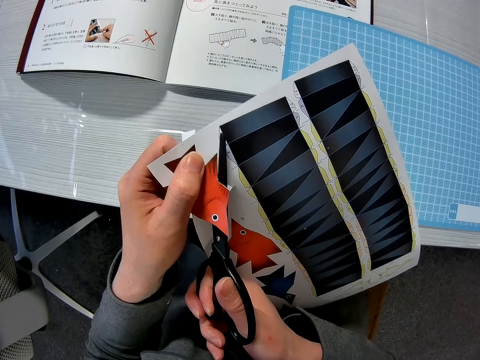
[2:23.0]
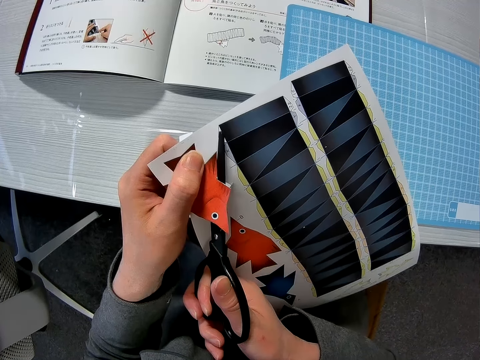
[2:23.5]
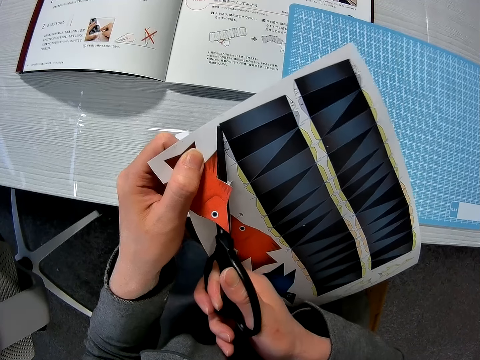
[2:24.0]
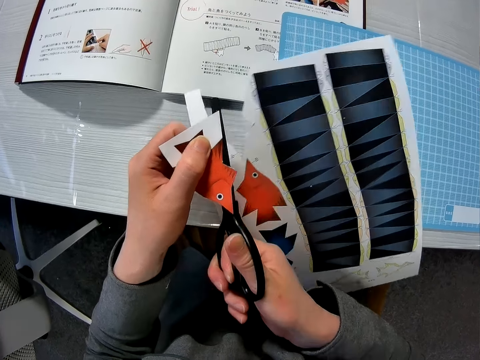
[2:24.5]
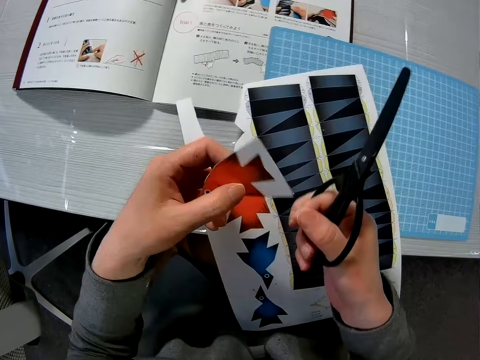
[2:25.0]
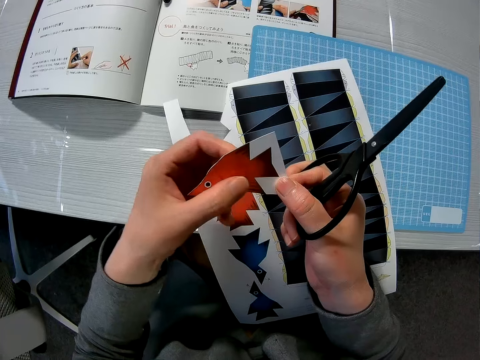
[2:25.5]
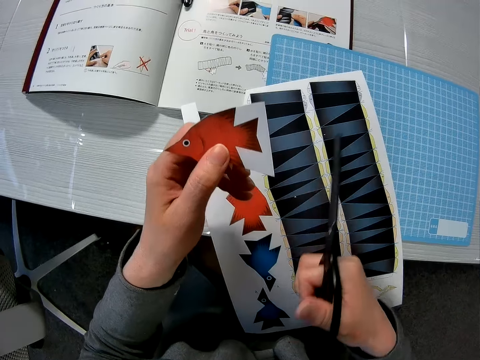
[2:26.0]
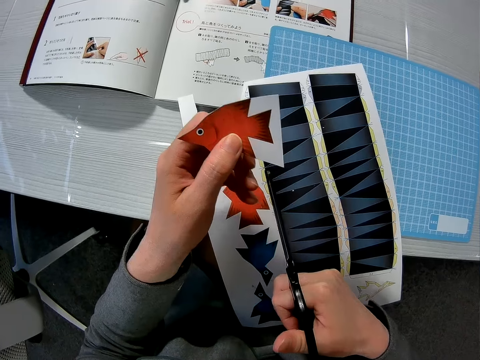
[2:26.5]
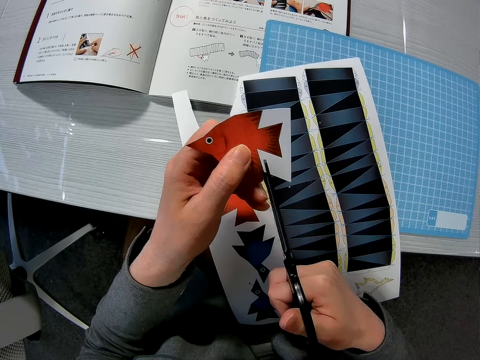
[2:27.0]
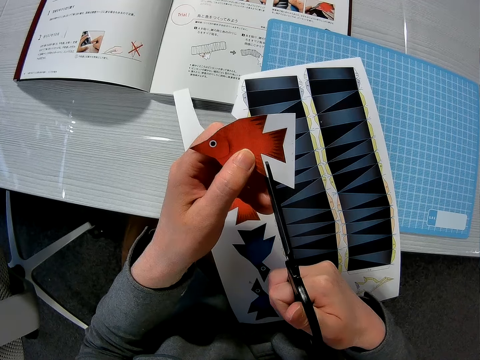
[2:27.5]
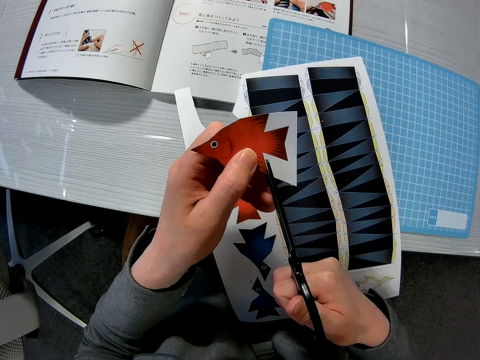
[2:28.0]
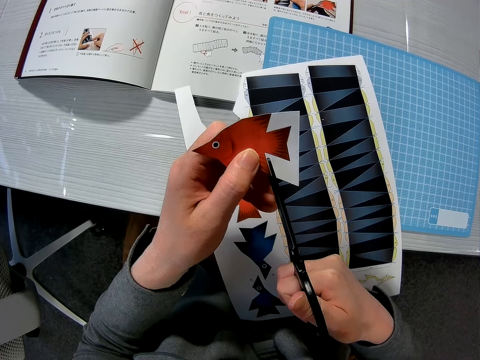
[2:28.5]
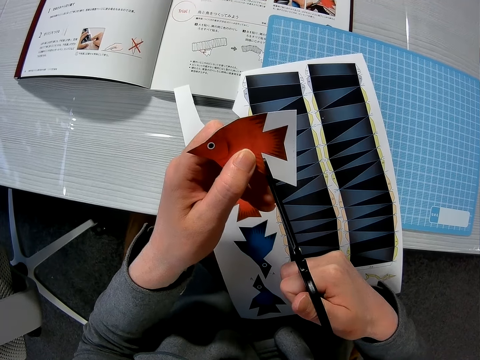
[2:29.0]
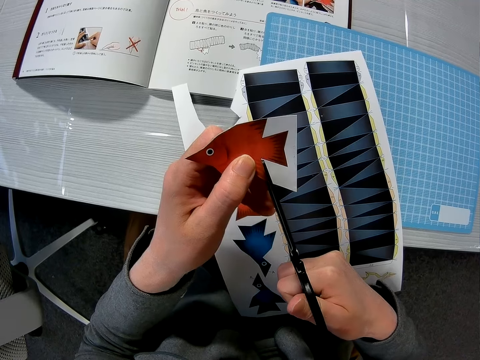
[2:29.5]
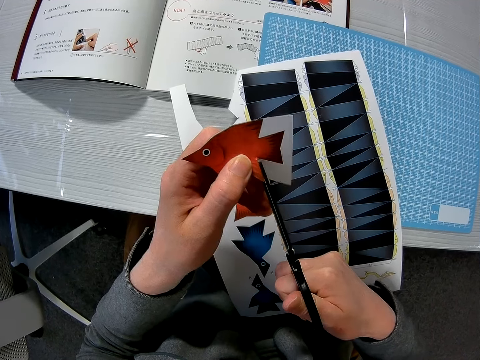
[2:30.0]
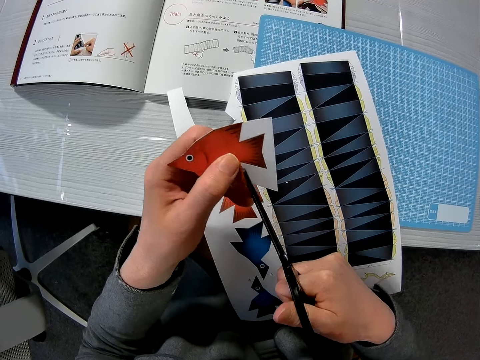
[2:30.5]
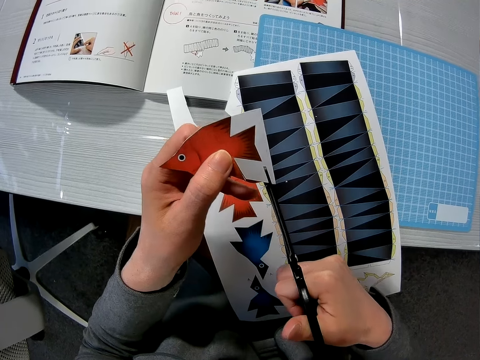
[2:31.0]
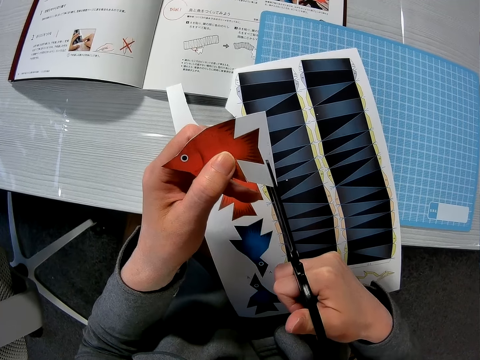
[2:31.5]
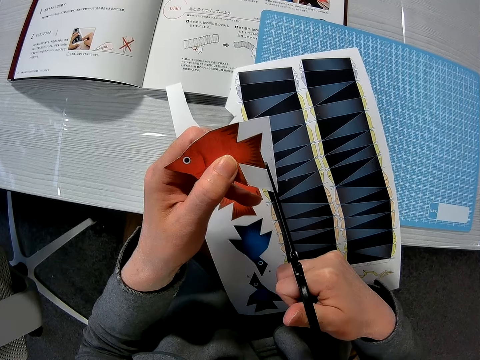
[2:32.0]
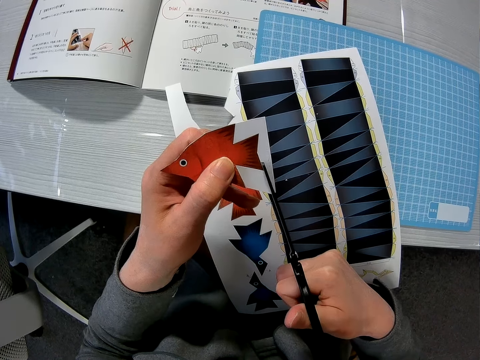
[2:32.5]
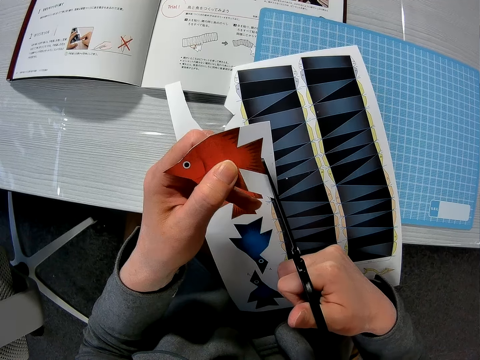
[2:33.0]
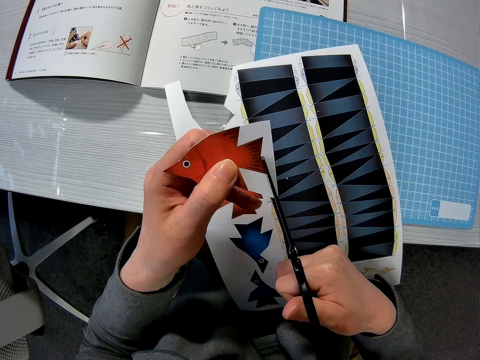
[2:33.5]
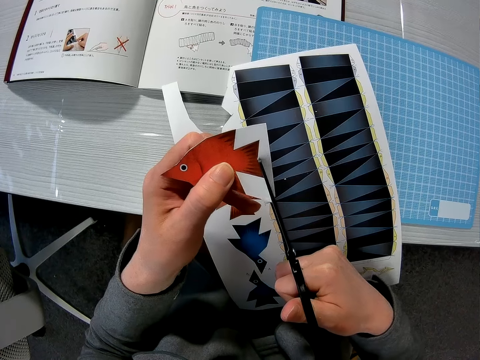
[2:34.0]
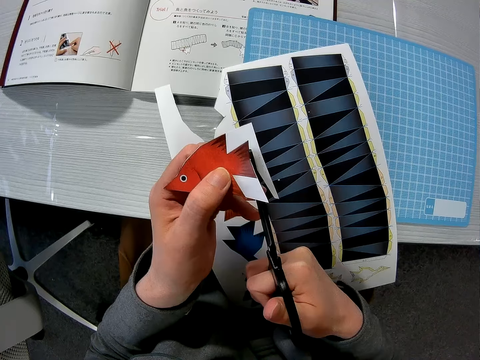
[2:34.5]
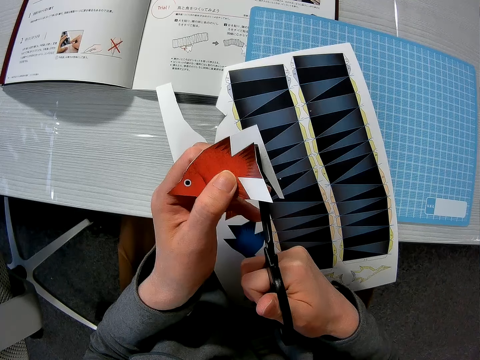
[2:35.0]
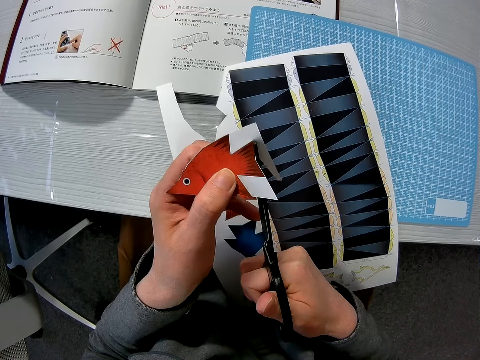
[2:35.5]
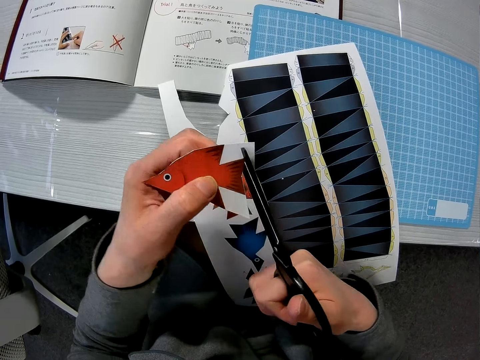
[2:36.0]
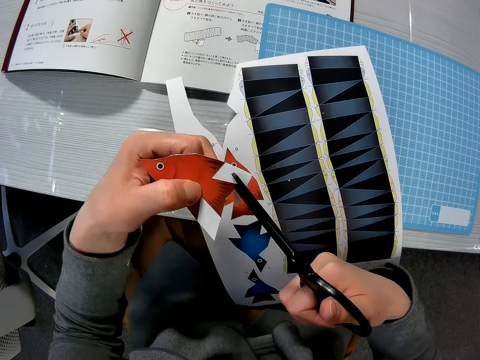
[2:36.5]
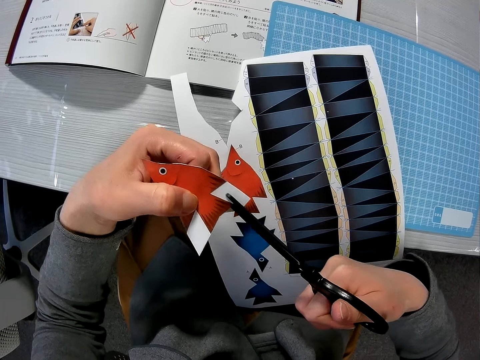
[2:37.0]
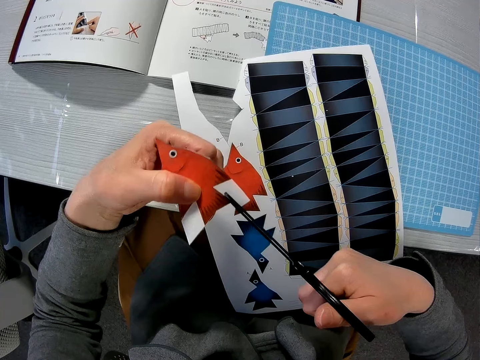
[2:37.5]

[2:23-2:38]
The camera wearer drops the decoration crafting paper. They cut the decoration crafting paper.

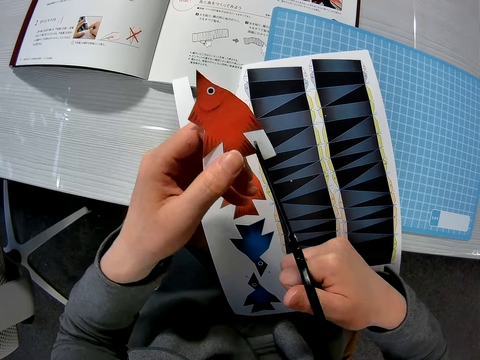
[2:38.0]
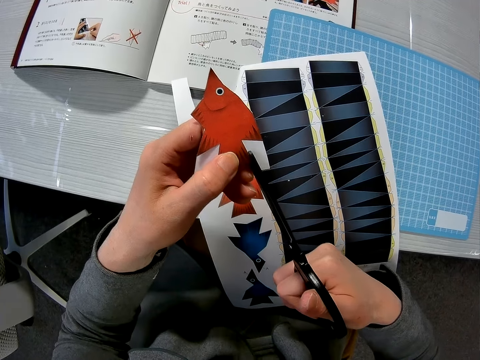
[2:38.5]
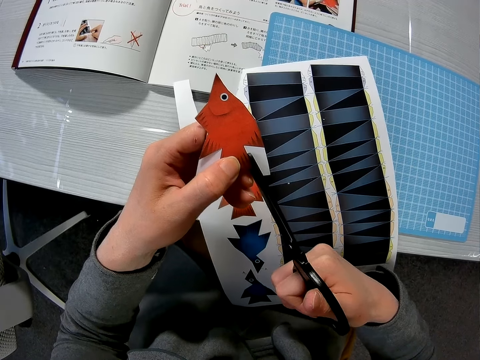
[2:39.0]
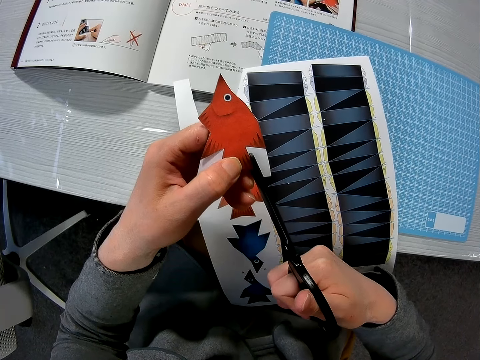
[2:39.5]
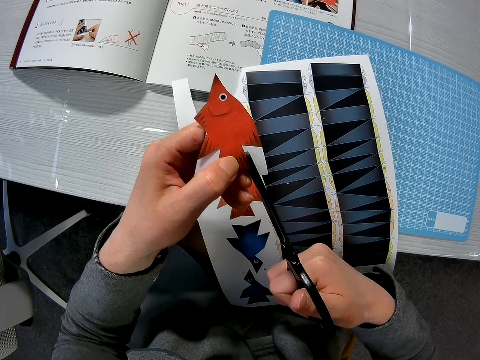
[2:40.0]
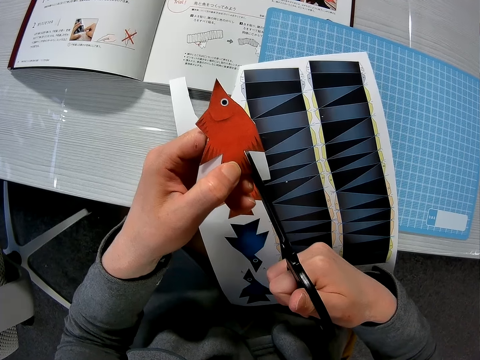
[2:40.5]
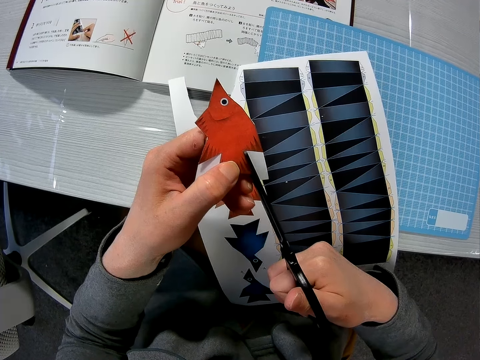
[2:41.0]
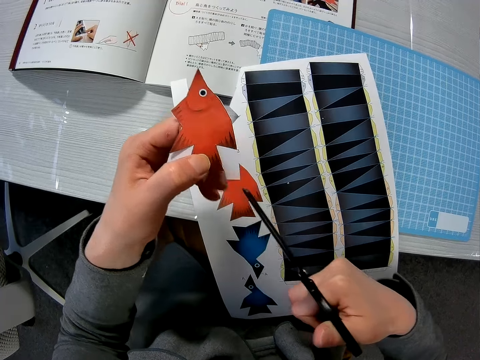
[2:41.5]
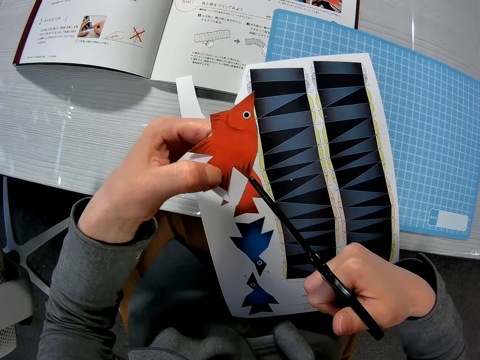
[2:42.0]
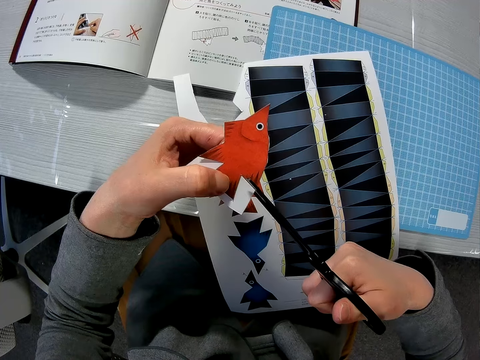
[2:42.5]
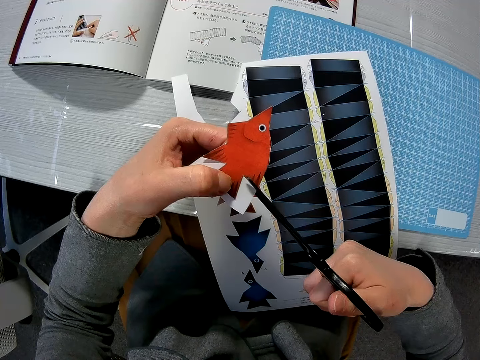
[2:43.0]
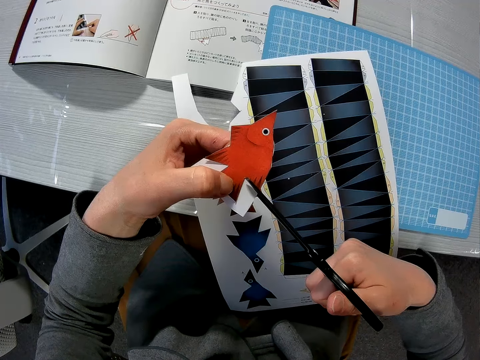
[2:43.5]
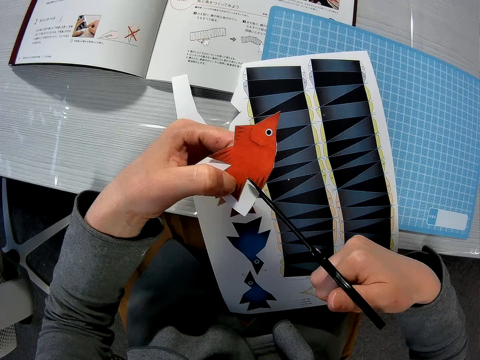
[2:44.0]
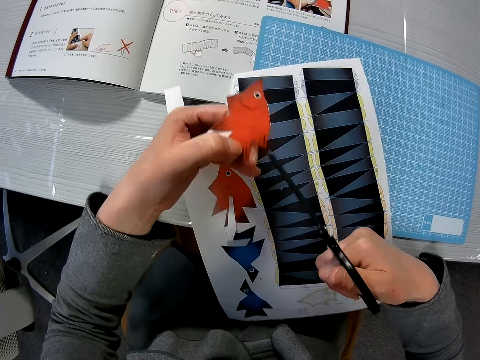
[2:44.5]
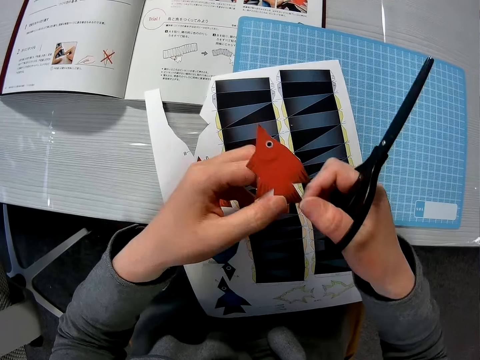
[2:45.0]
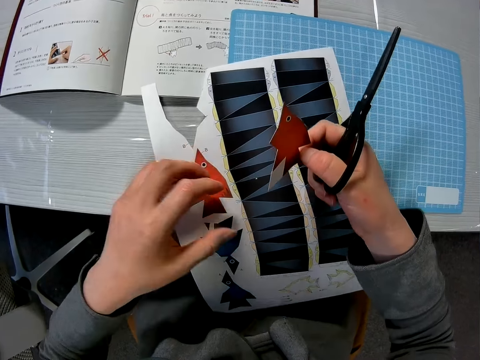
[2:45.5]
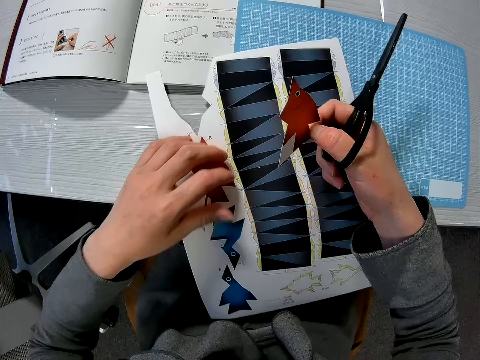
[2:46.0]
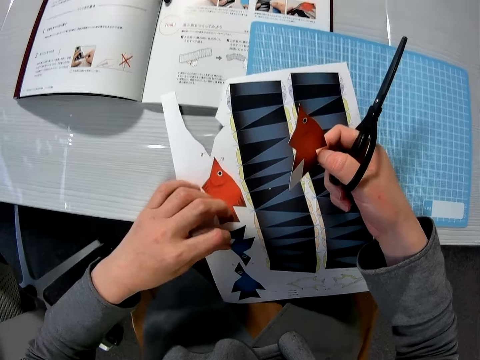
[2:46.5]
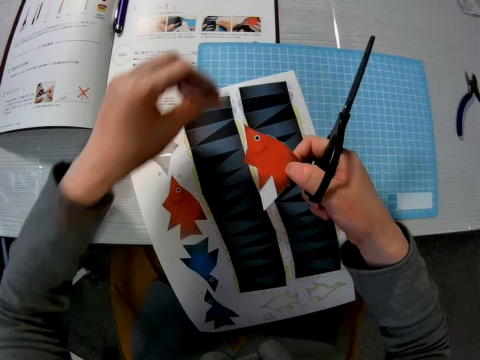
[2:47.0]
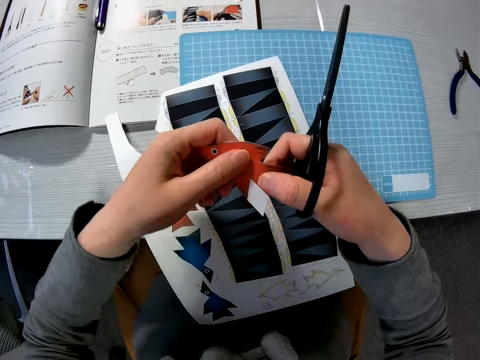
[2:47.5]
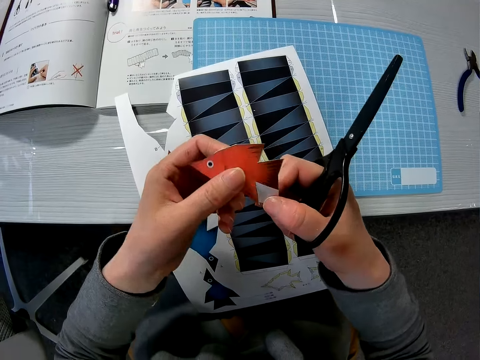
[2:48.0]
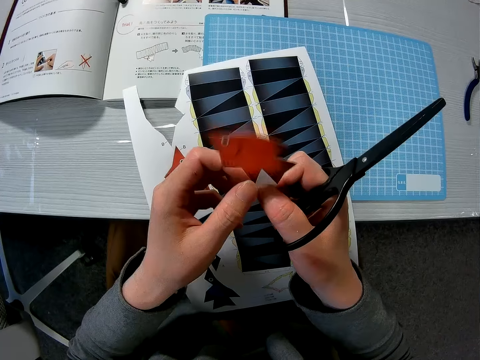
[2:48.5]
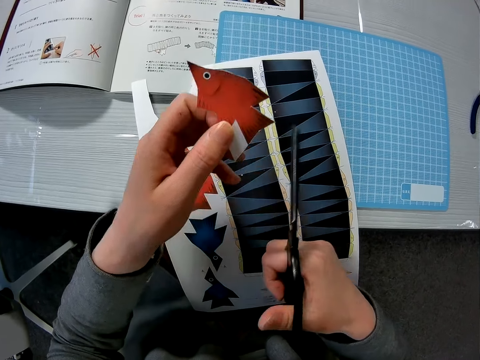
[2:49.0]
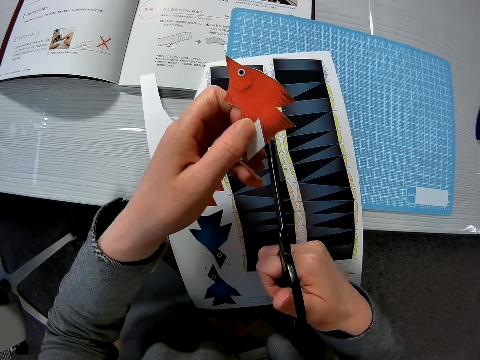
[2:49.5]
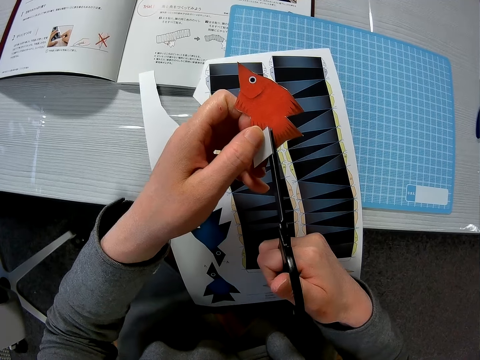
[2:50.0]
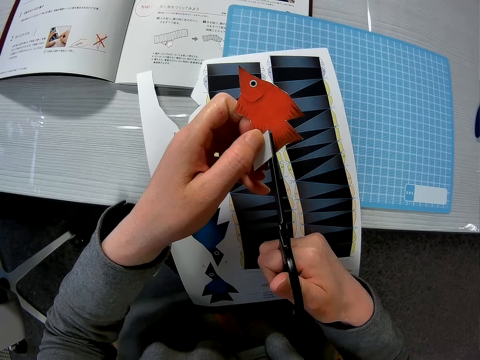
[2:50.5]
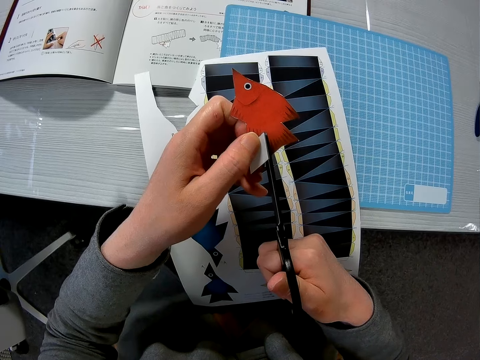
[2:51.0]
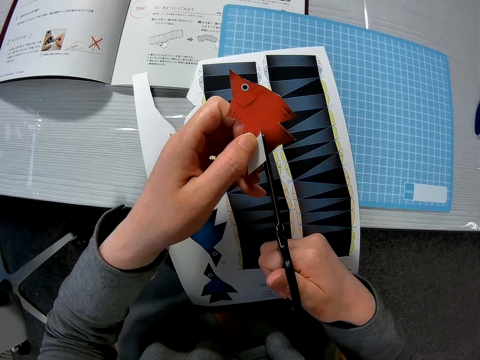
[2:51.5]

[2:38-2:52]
The camera wearer drops a paper. She picks up a piece of paper with her right hand. She drops the piece of paper on the magazine with her left hand. She cuts the piece of paper with the scissors in her right hand.
